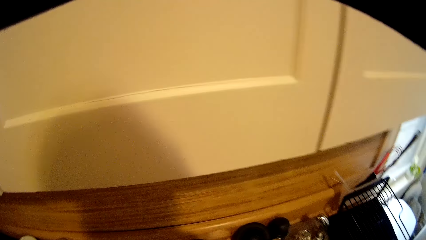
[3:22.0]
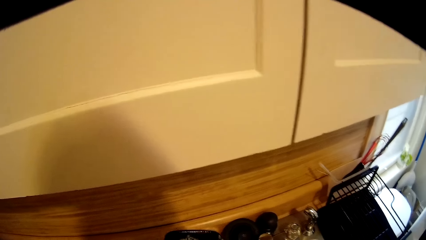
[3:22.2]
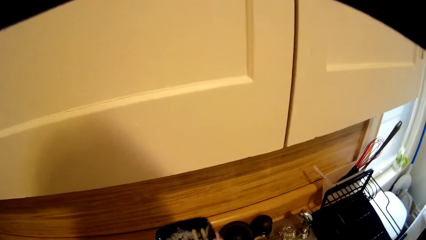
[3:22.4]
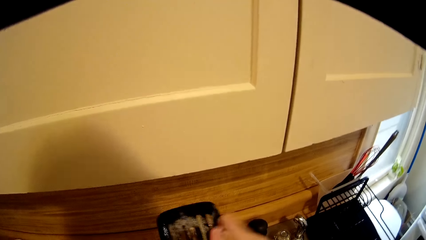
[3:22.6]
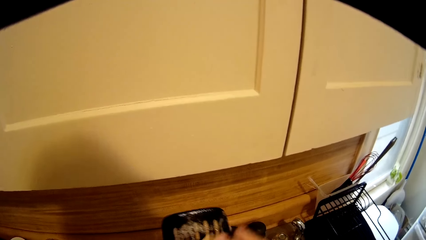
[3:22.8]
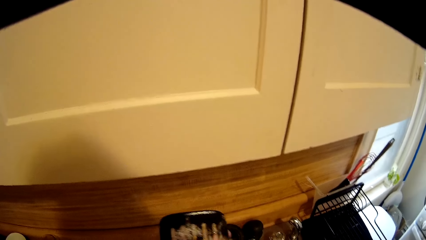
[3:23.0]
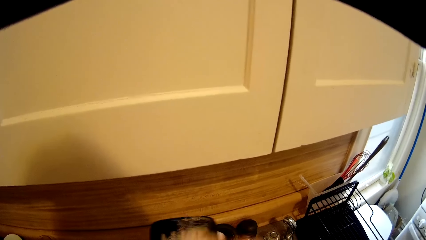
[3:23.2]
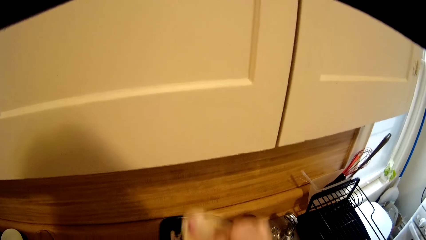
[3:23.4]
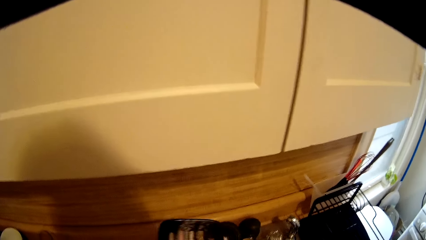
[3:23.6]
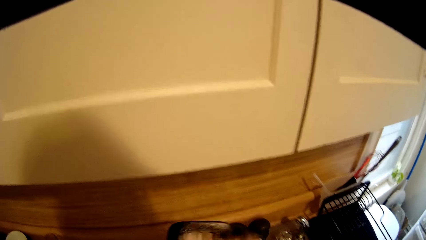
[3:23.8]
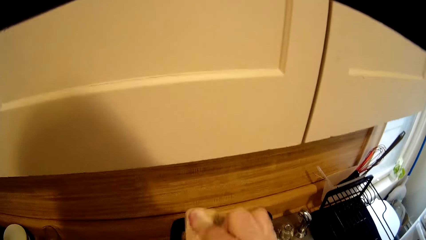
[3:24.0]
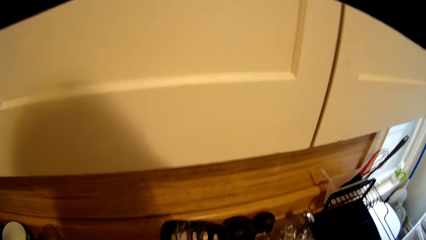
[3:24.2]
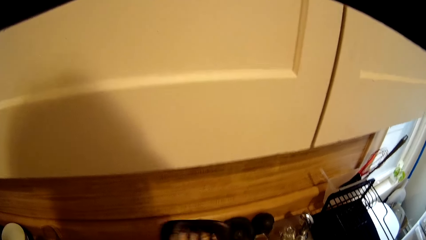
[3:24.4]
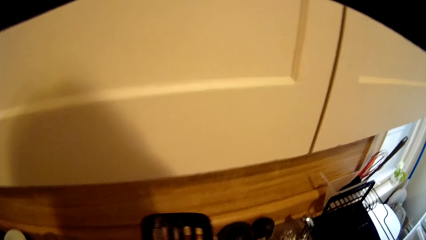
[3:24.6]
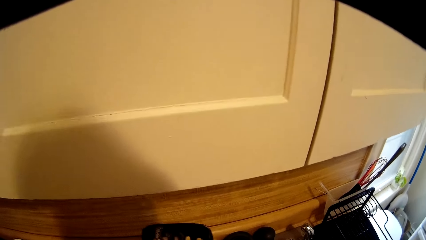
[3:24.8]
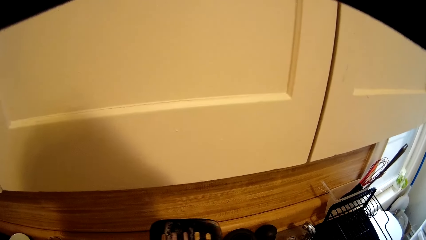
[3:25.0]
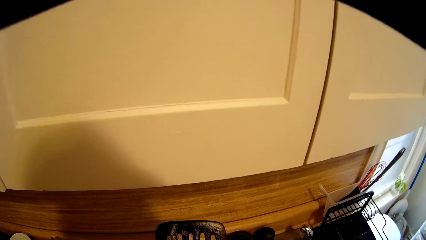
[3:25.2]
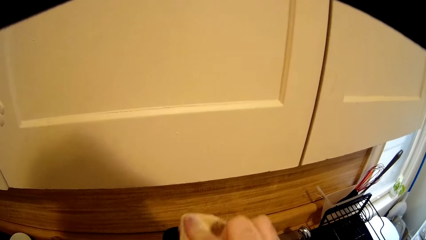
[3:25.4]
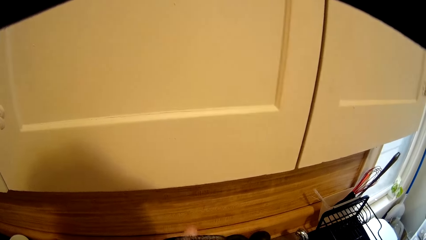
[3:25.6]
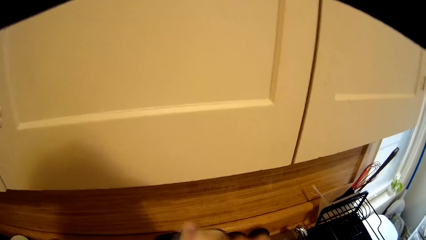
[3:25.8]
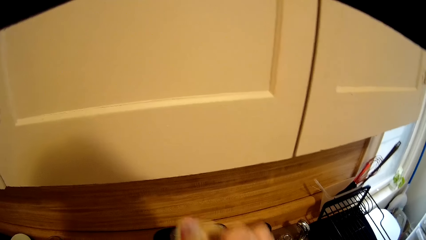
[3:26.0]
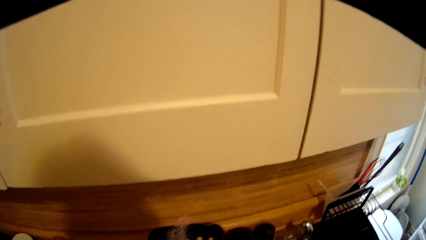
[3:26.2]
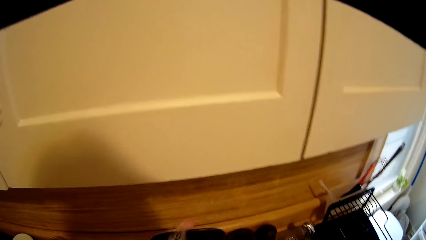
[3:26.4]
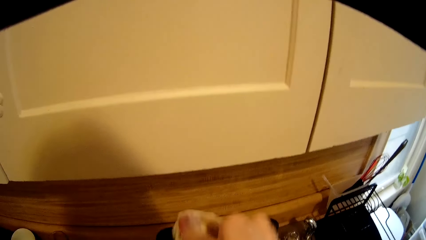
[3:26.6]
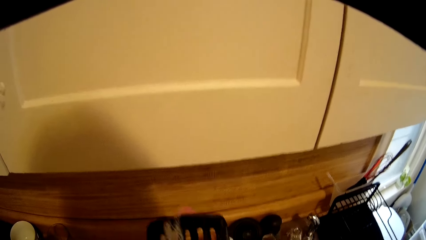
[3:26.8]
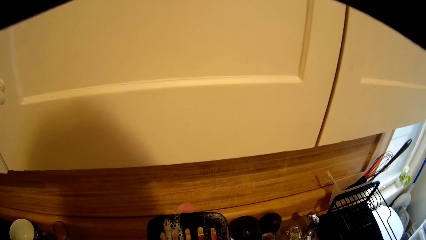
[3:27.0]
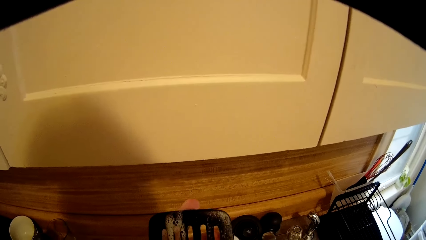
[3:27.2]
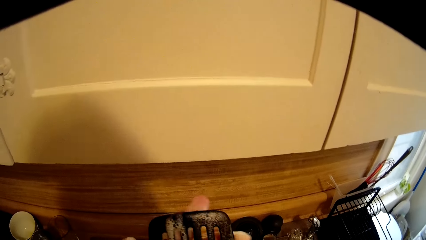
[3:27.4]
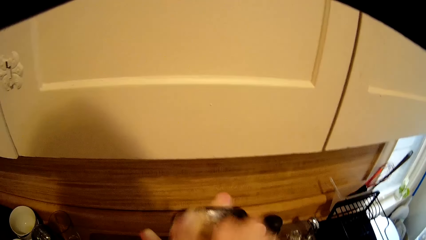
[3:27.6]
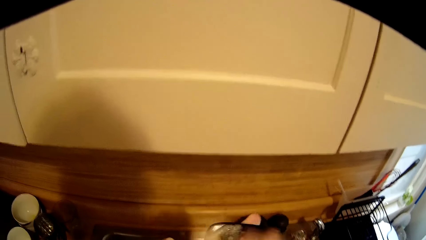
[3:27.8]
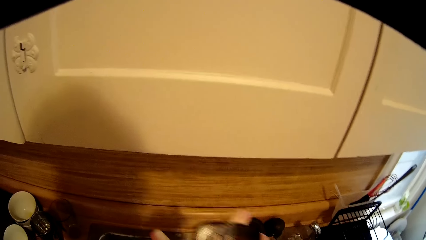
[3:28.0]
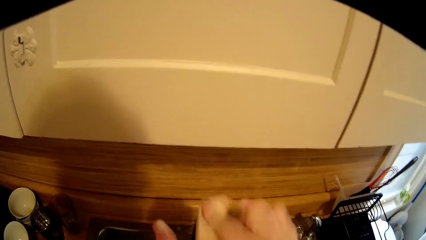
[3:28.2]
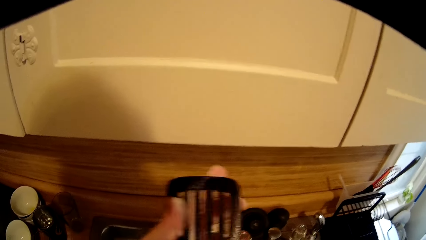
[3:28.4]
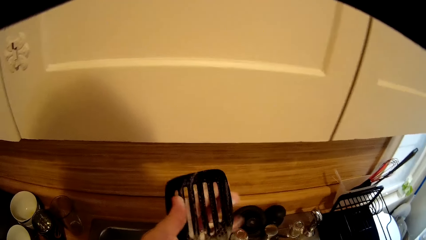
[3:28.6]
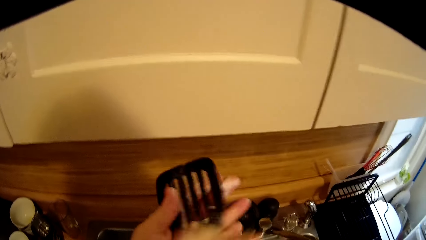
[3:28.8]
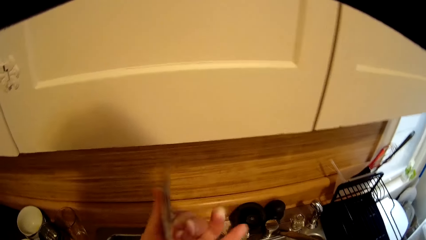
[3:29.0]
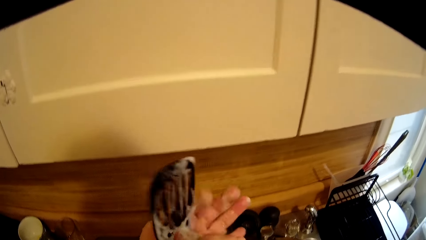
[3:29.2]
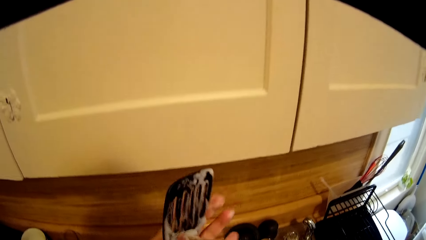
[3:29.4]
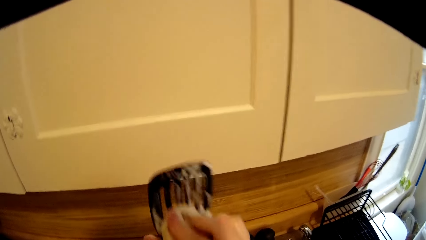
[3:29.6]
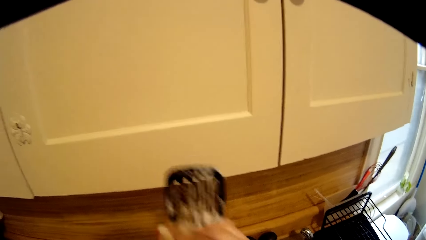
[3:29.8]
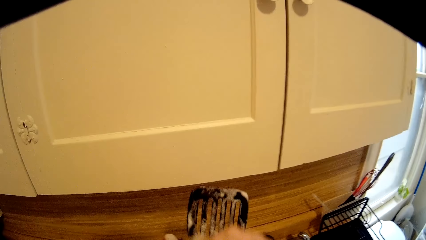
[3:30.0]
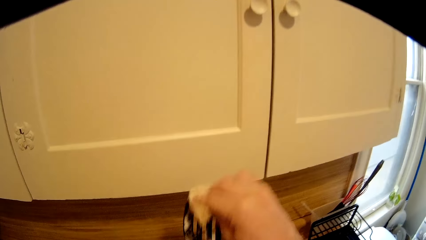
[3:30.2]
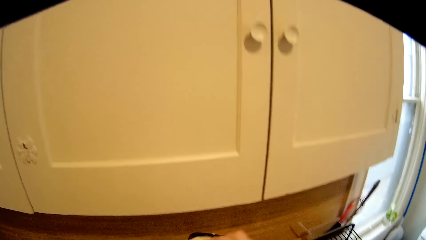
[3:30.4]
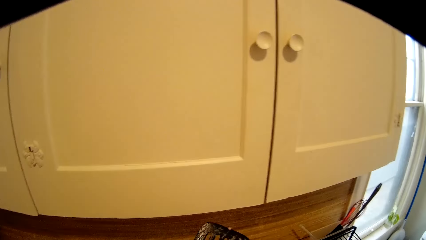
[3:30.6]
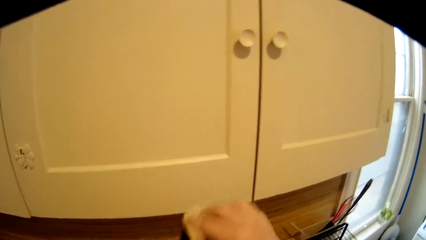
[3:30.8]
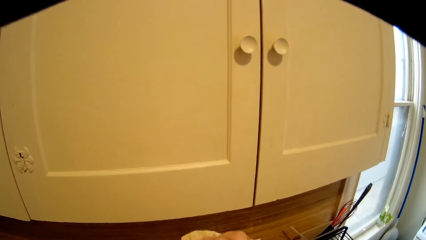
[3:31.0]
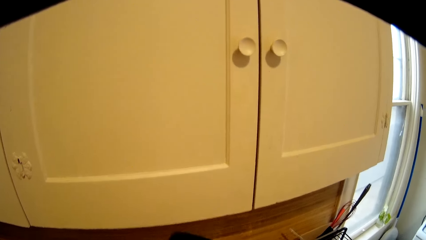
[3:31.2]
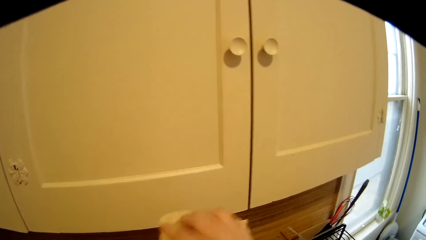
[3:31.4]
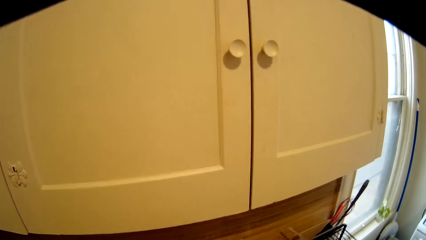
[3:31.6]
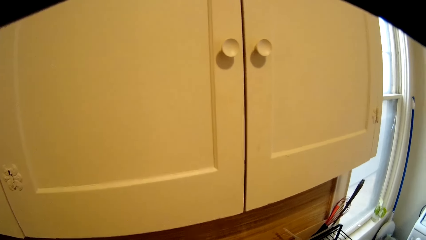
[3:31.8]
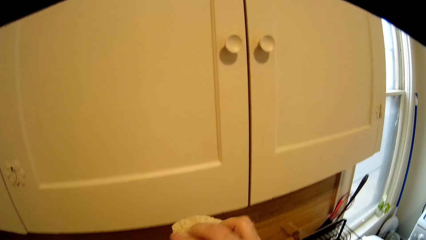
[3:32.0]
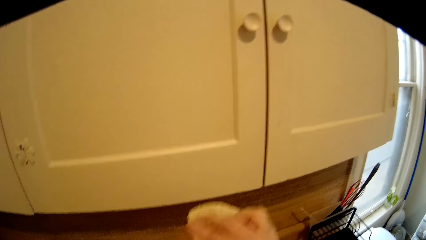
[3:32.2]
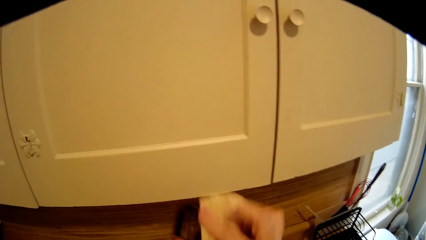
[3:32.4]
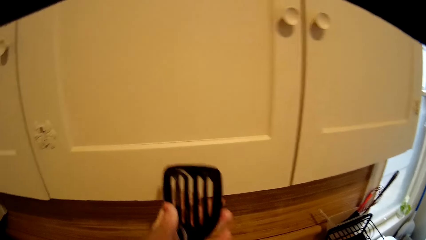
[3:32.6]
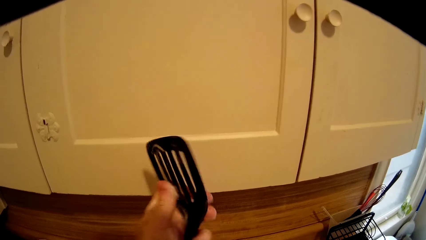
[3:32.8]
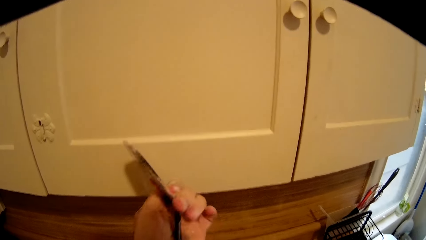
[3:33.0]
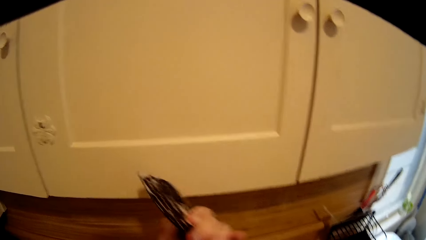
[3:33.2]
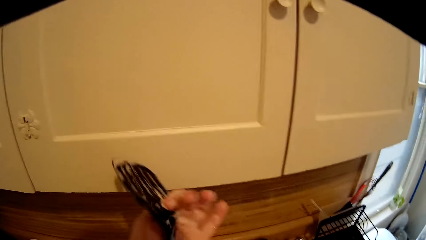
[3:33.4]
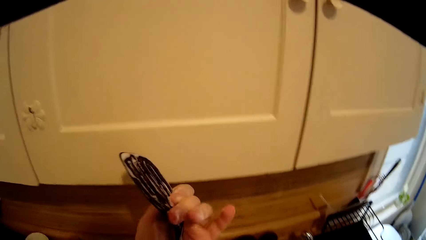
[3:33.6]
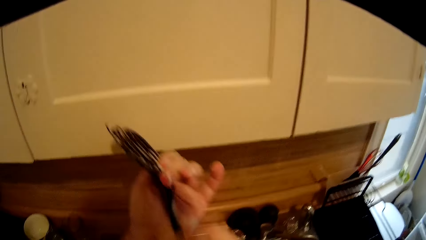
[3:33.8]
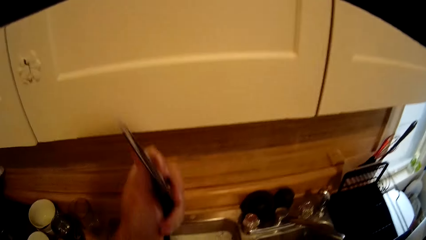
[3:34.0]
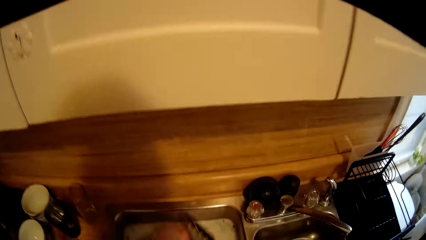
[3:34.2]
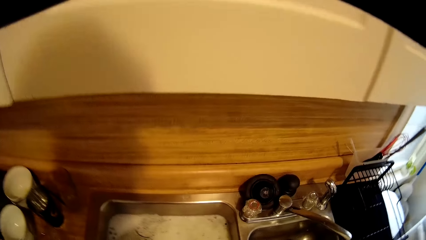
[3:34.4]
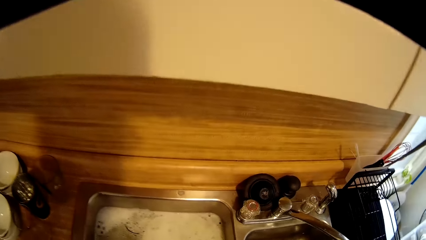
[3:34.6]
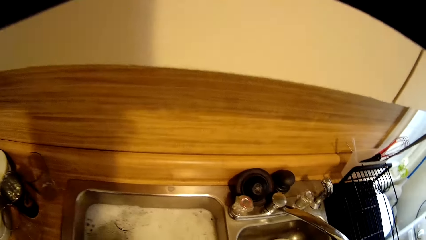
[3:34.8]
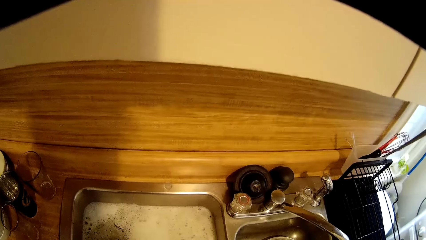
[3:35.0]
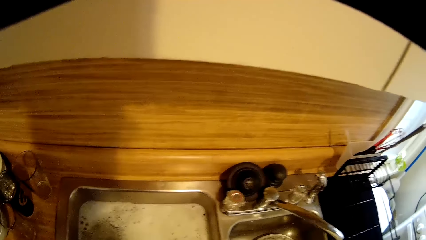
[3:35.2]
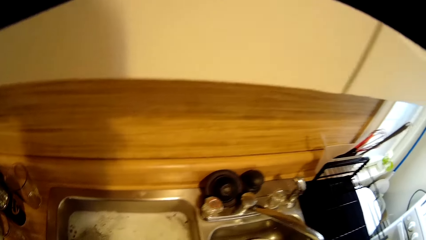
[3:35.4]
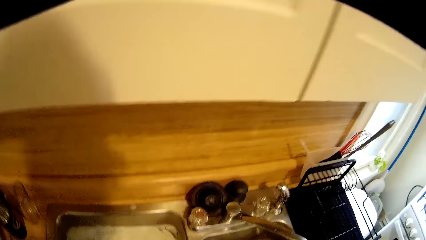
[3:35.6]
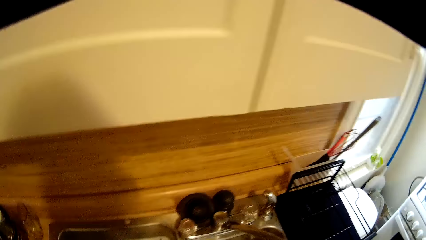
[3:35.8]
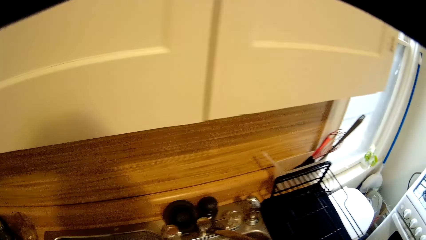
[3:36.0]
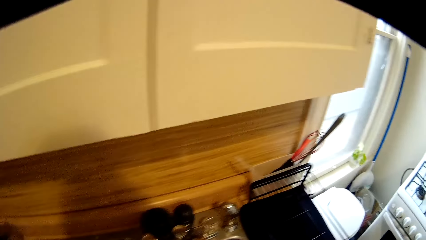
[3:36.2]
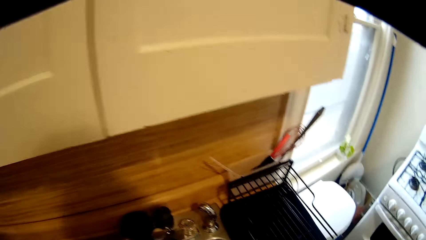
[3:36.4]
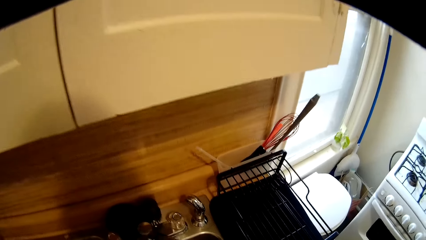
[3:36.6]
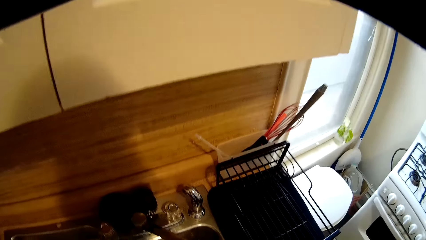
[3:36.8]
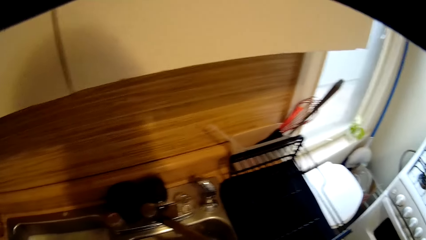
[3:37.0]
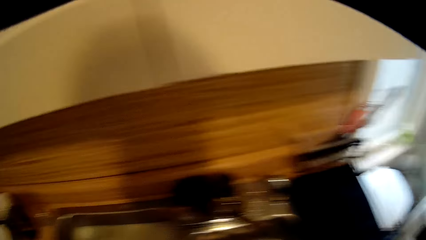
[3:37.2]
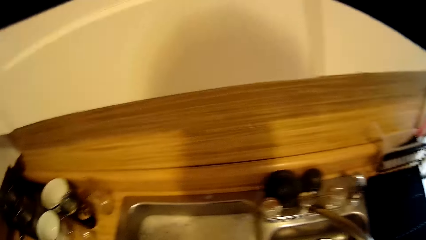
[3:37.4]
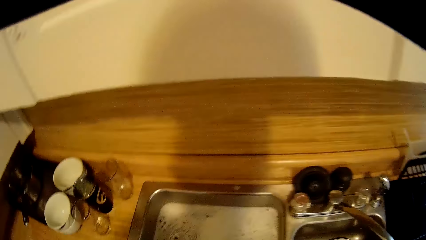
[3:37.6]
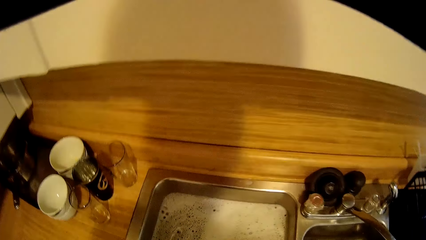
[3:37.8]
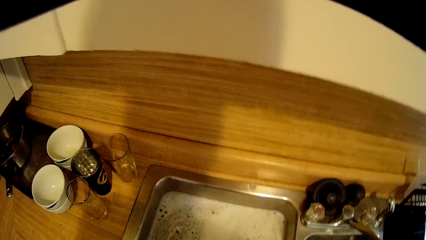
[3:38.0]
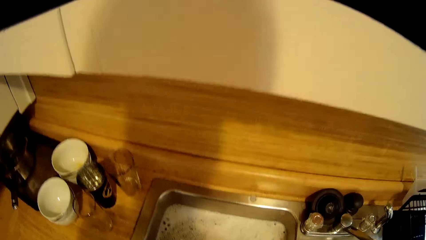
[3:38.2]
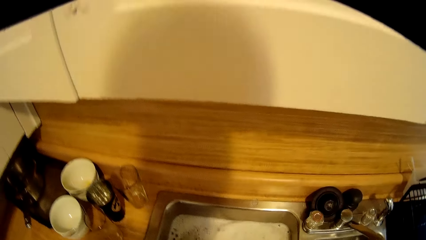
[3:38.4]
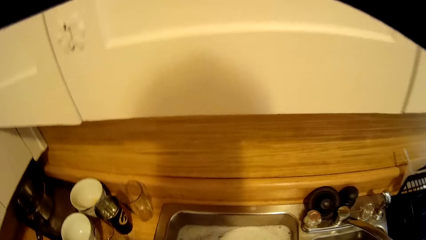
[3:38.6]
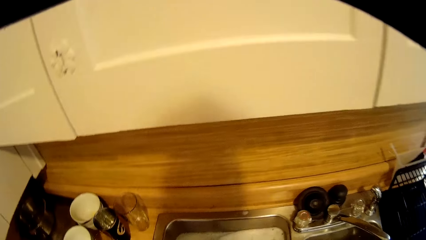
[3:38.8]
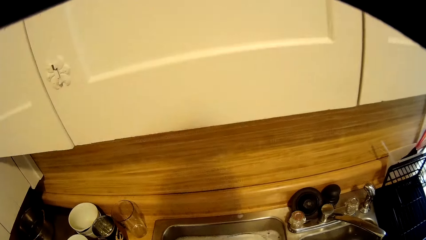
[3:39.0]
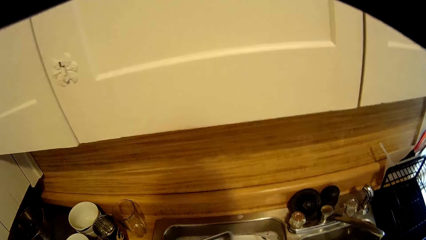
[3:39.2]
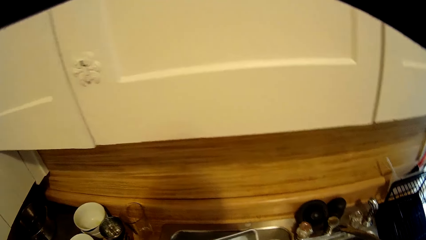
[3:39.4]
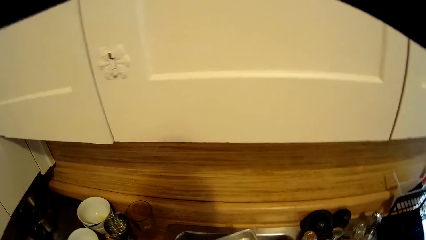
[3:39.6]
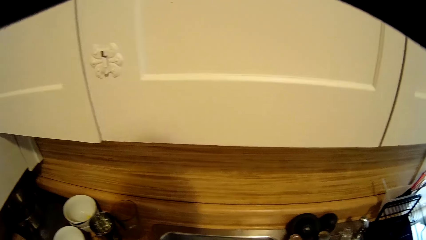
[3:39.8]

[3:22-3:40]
The camera wearer scrubs the spatula. They turn the spatula, and turn it again. They drop the spatula. They look around. They wash a plate.
